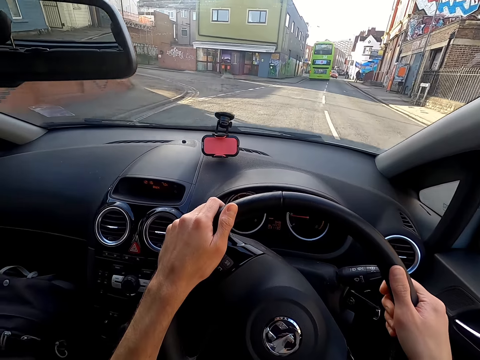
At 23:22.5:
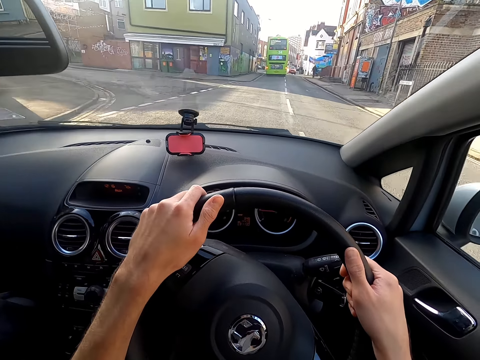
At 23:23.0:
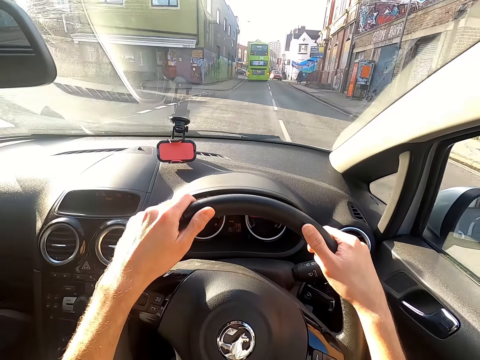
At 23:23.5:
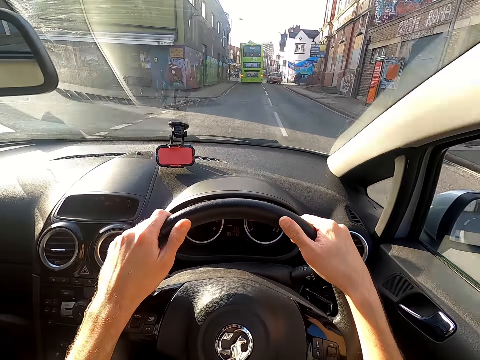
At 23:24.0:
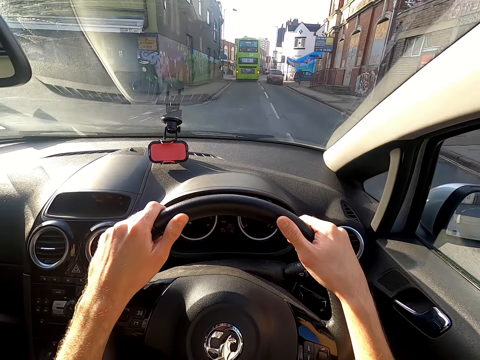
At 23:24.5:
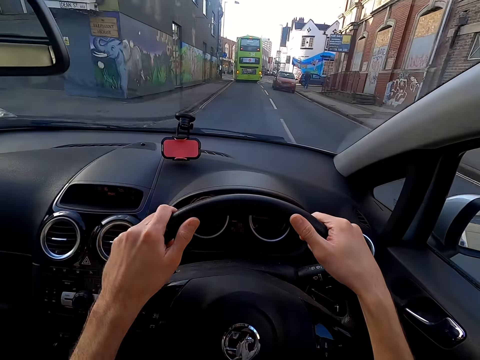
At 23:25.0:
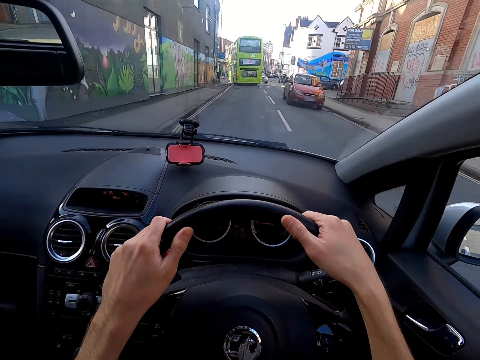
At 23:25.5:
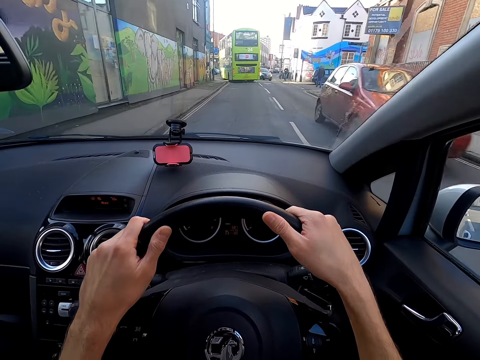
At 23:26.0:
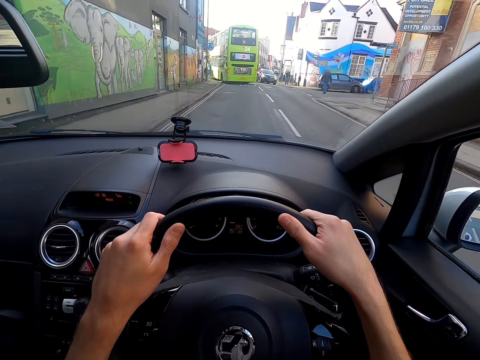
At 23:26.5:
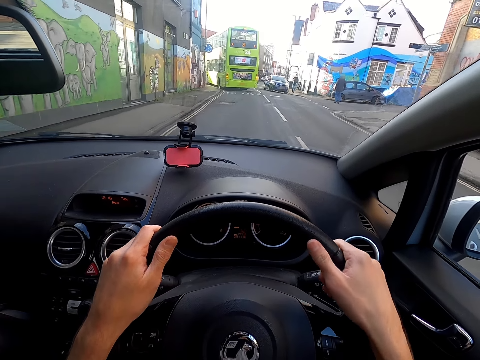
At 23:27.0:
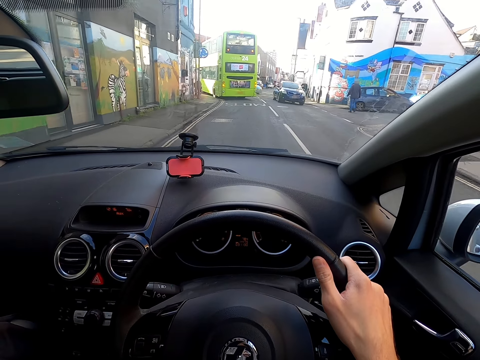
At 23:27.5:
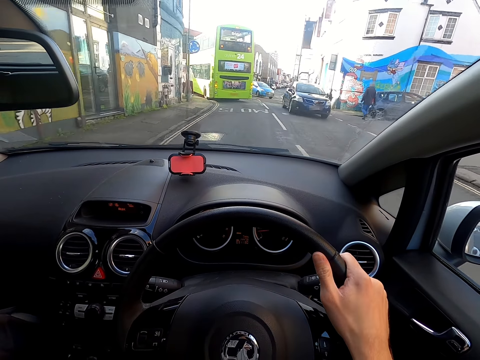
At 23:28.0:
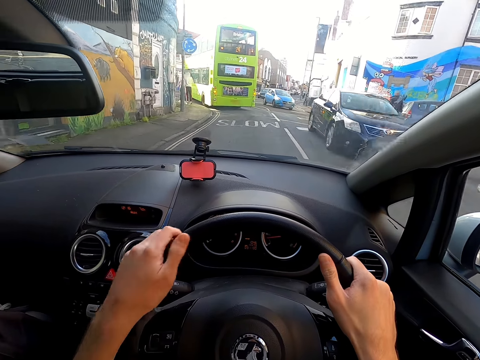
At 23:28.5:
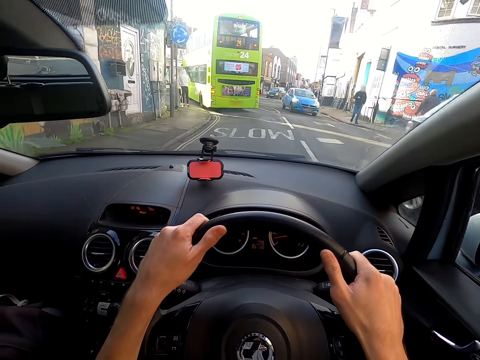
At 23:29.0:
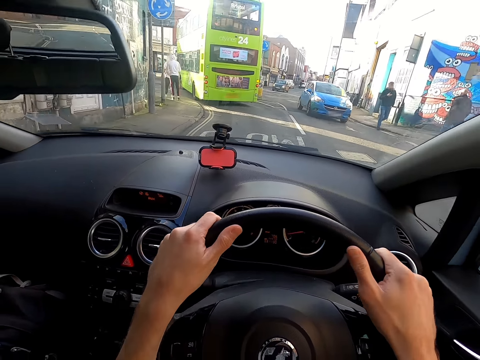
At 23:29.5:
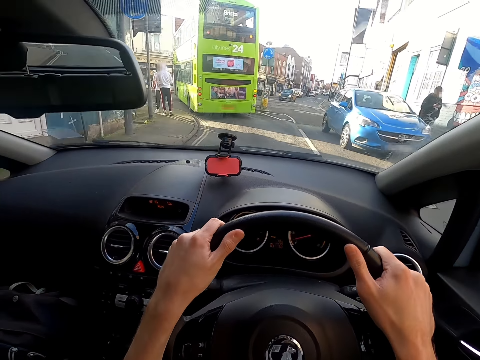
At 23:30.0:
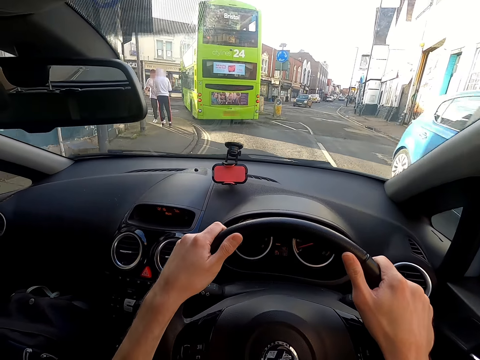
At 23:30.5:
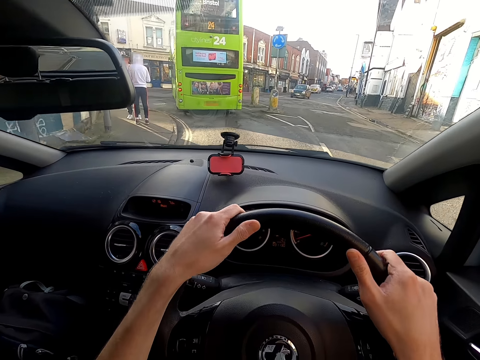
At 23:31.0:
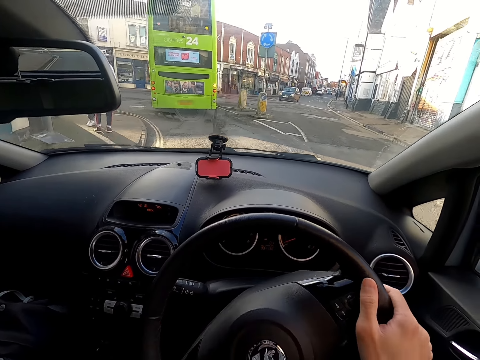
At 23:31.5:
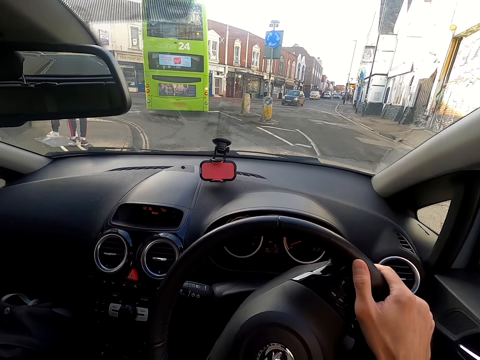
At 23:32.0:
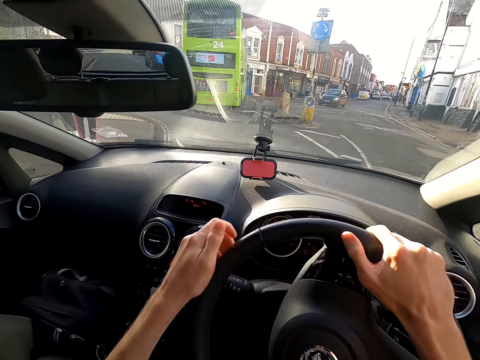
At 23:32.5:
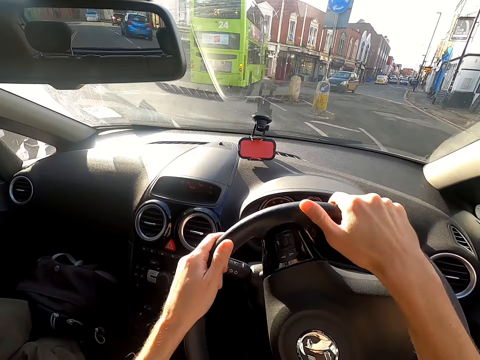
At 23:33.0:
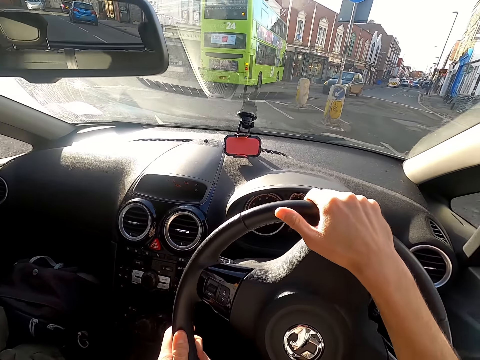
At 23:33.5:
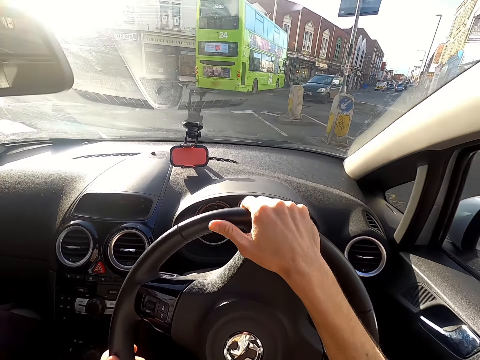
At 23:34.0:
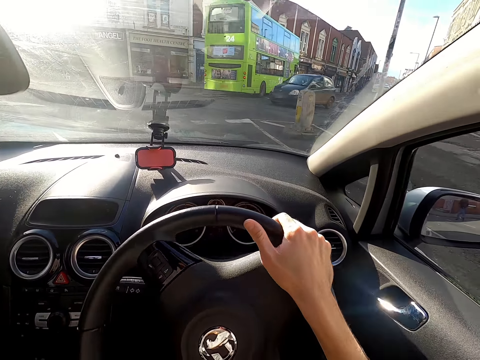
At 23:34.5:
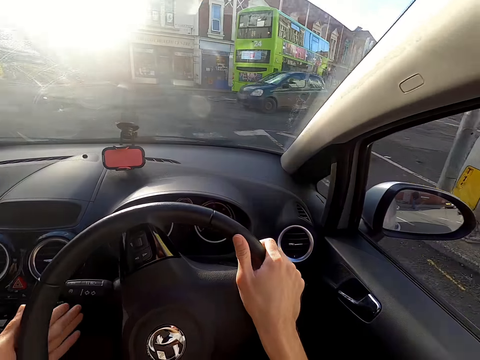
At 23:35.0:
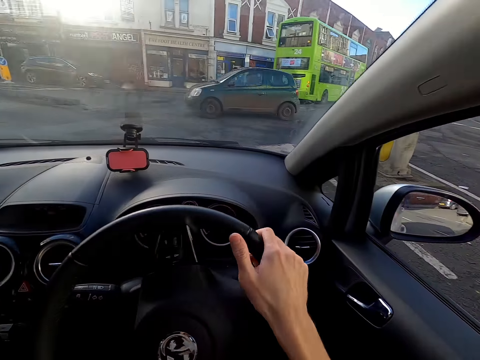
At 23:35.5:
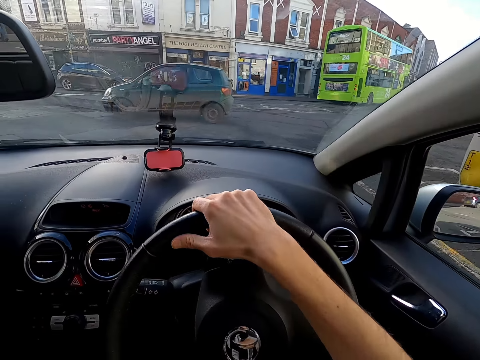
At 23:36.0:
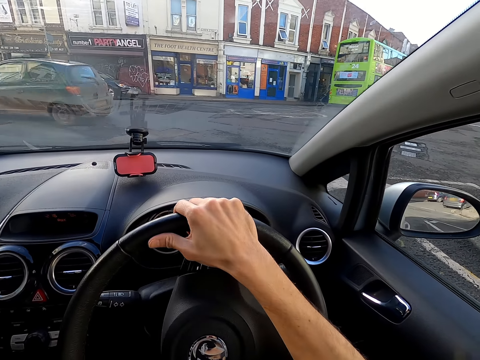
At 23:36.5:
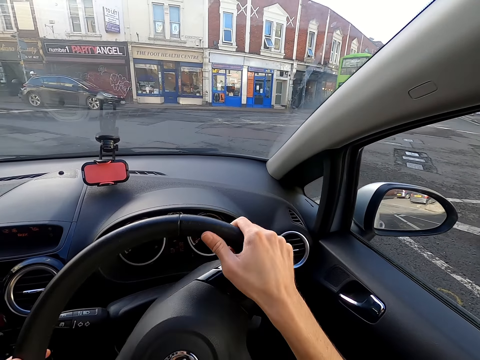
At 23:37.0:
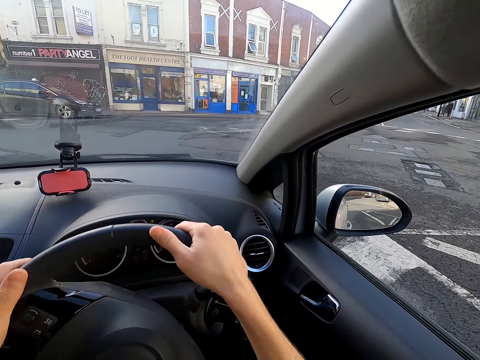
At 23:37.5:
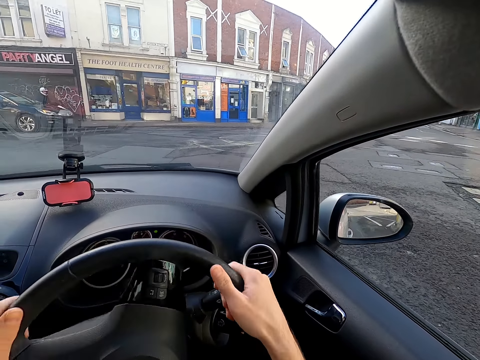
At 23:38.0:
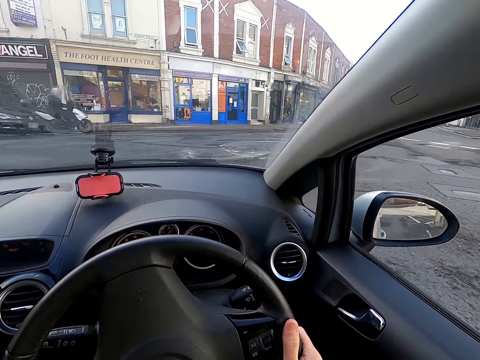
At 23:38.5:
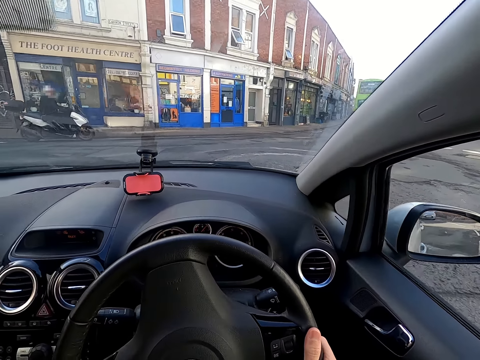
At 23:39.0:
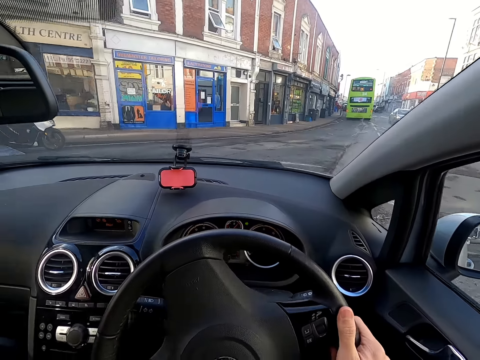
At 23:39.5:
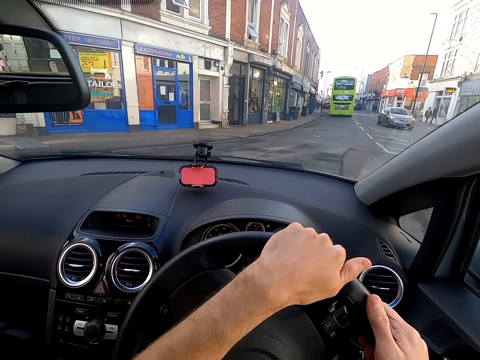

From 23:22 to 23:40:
The camera wearer removes a hand from a steering wheel. She holds the steering wheel with both hands. She removes a hand from the steering wheel. She holds the steering wheel with both hands. She removes a hand from the steering wheel. She taps an indicator stalk of the car with her left hand. She pushes up a gear lever. She turns the steering wheel of the car with both hands. She holds the steering wheel with both hands. She removes a hand from the steering wheel.

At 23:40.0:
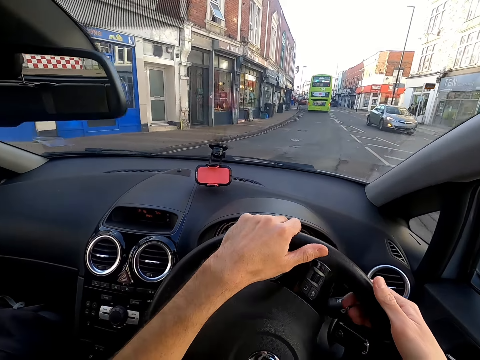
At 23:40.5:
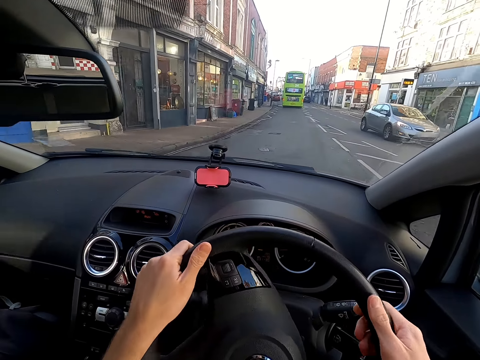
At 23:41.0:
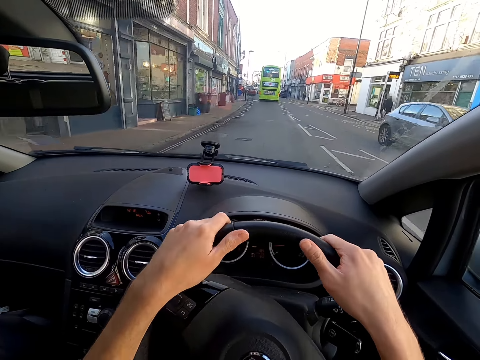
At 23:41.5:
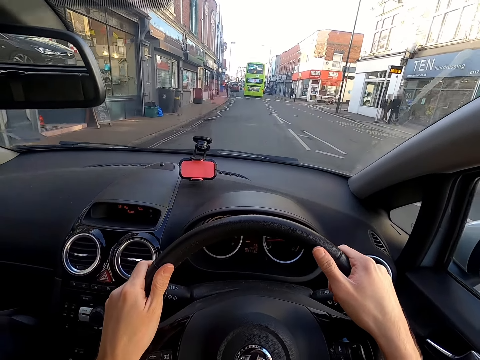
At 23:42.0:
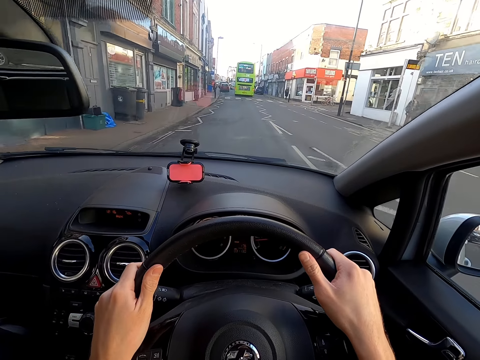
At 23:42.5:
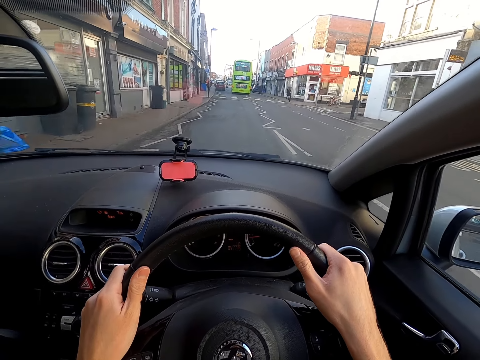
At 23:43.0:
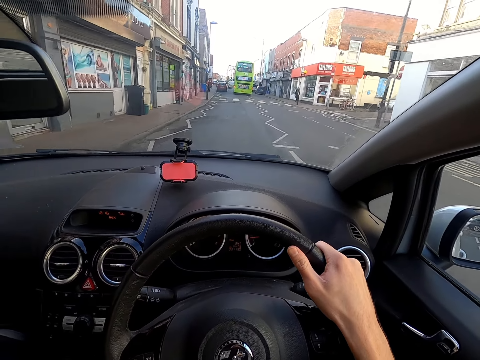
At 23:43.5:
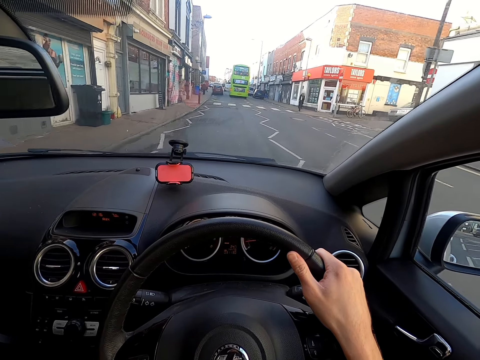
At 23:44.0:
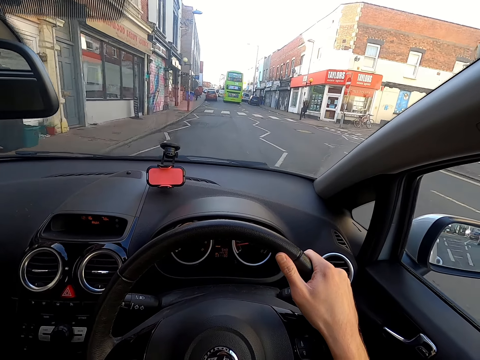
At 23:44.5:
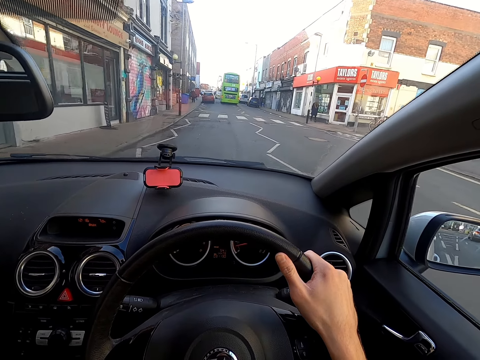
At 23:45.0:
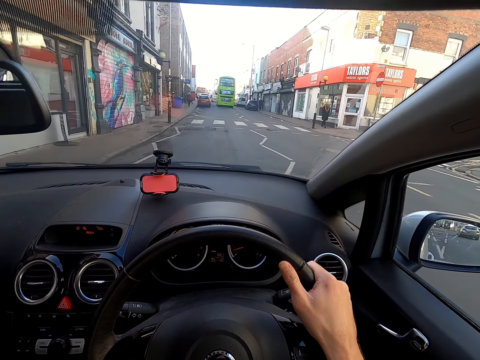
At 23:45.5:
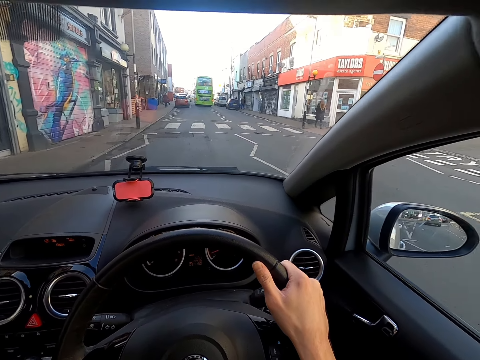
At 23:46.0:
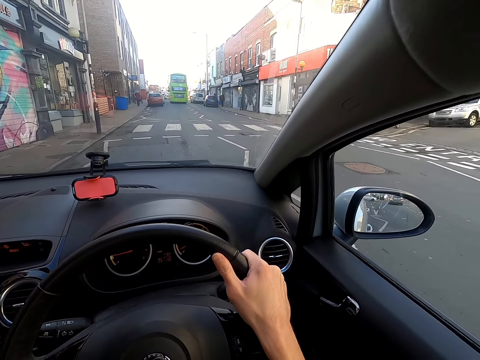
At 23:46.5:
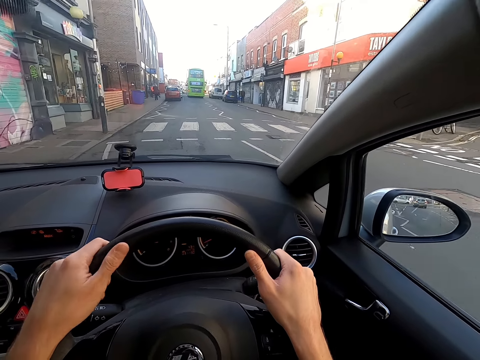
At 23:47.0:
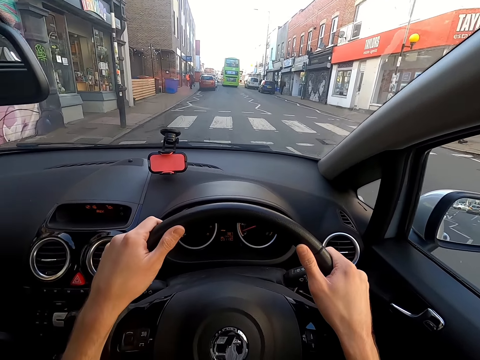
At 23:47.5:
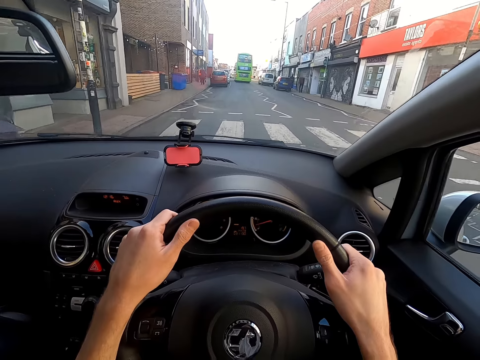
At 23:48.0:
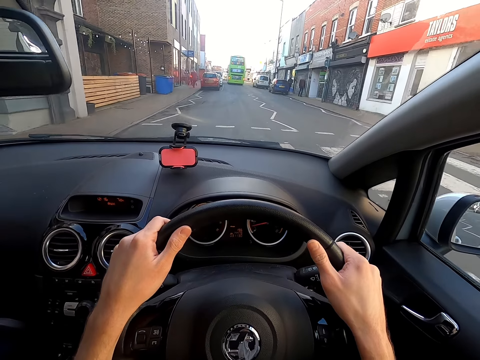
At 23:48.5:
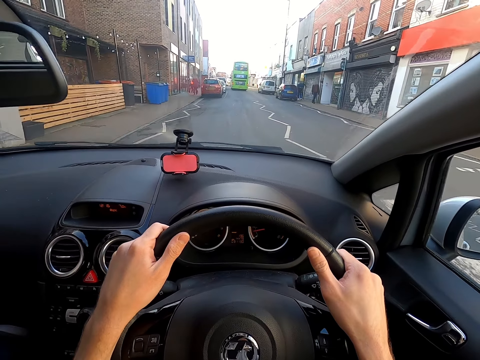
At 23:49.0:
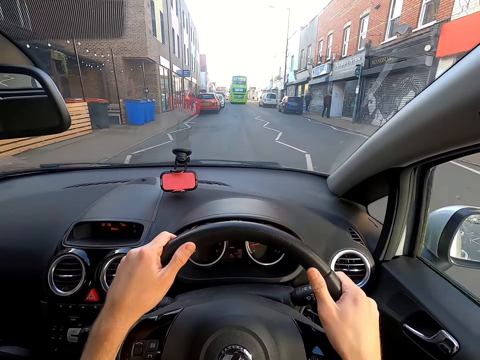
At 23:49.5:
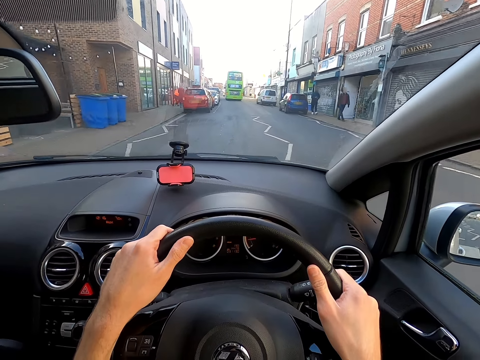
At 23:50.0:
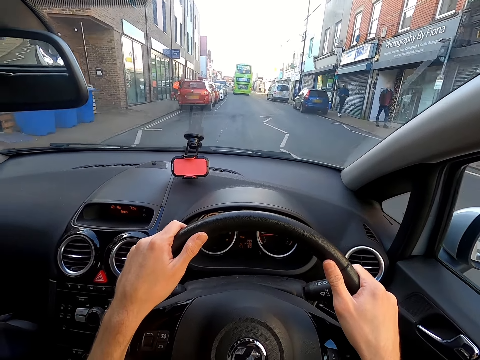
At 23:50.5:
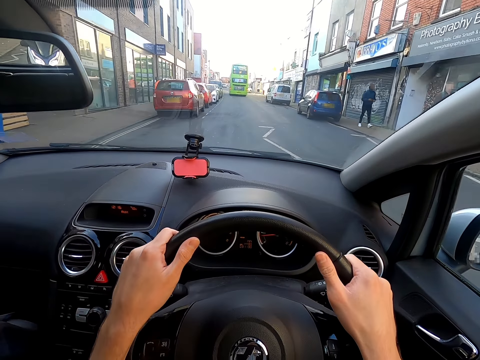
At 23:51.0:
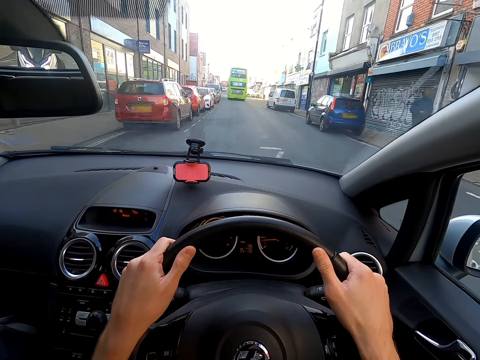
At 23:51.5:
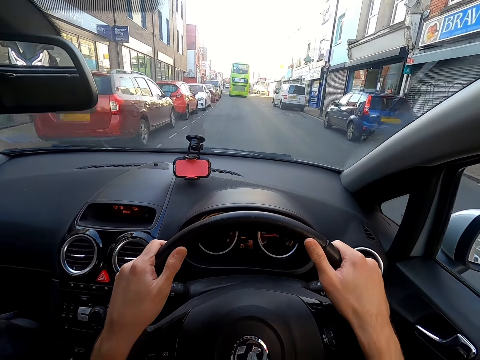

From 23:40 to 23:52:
The camera wearer holds a steering wheel with both hands. They remove a hand from the steering wheel. They hold the steering wheel with both hands.
